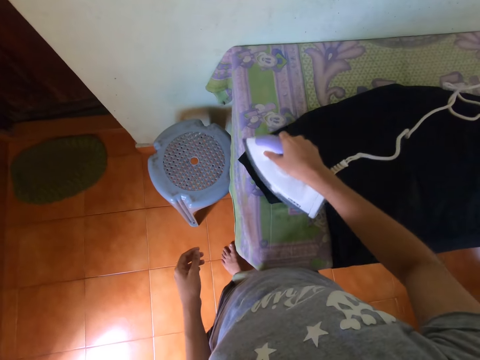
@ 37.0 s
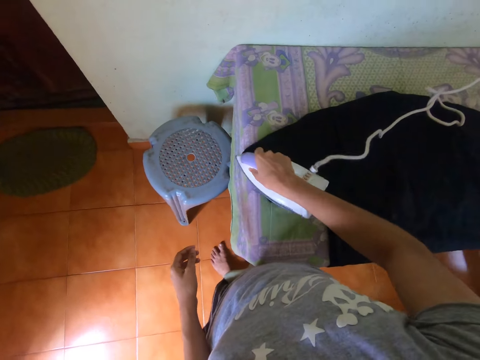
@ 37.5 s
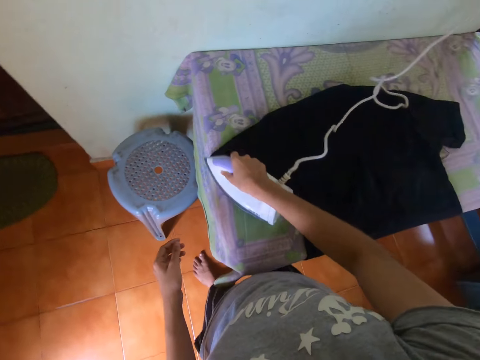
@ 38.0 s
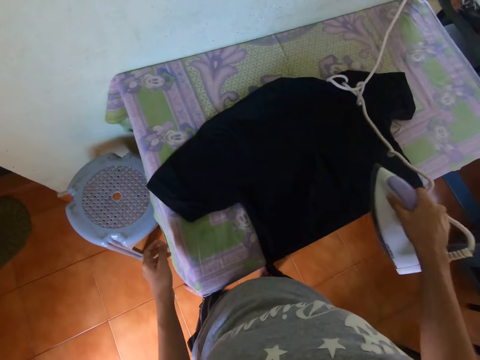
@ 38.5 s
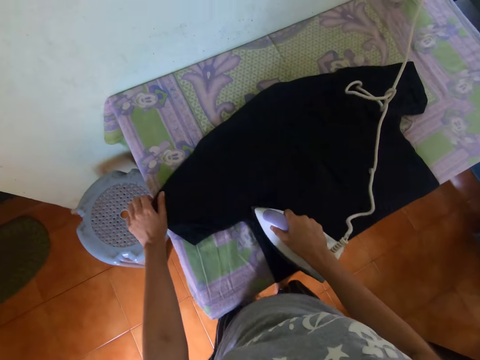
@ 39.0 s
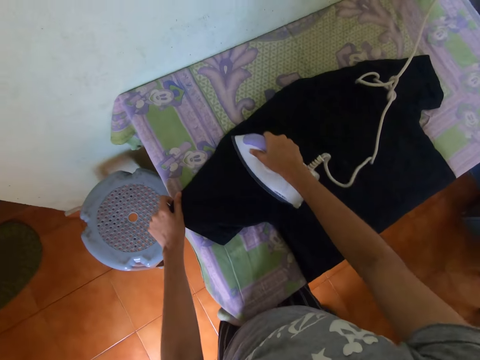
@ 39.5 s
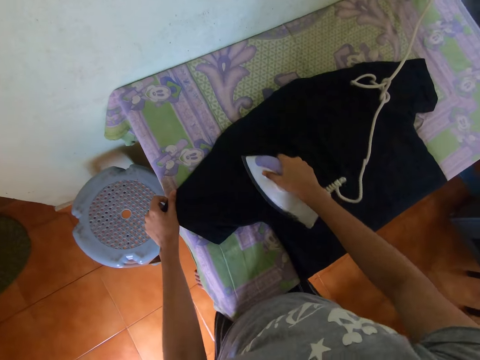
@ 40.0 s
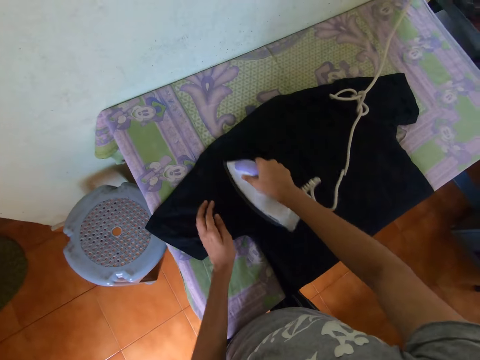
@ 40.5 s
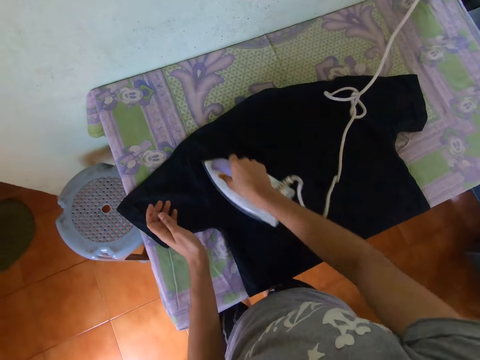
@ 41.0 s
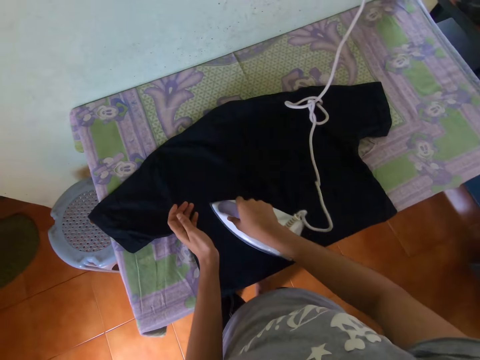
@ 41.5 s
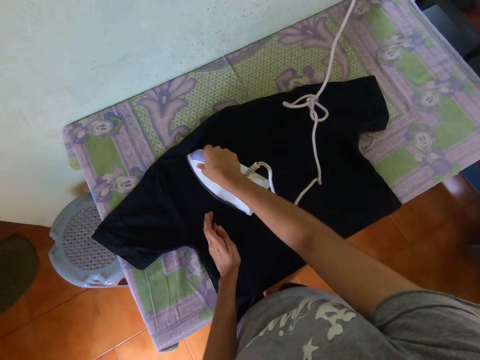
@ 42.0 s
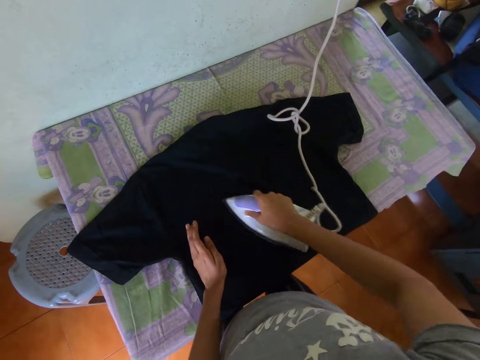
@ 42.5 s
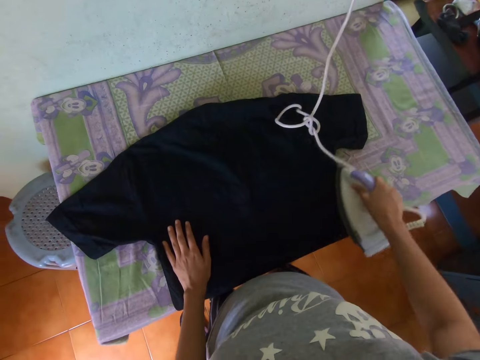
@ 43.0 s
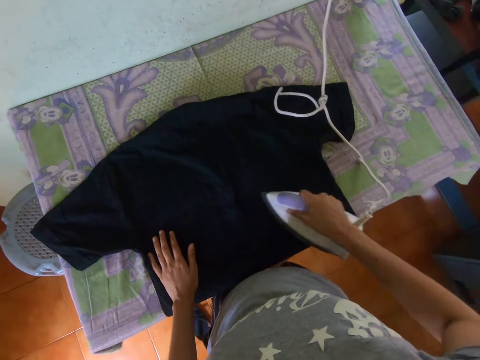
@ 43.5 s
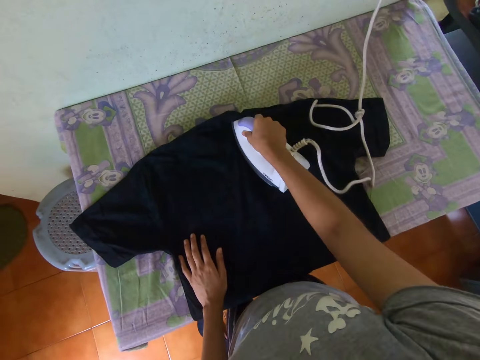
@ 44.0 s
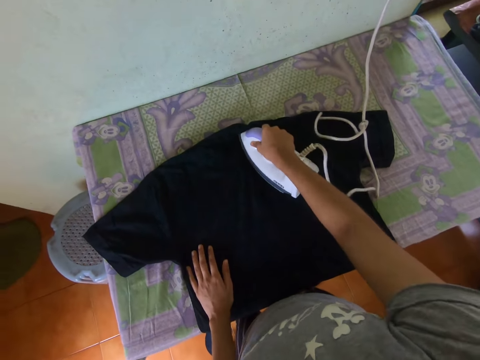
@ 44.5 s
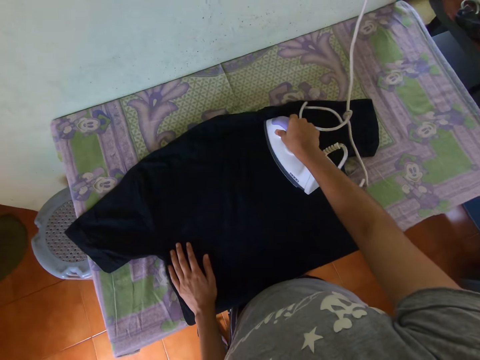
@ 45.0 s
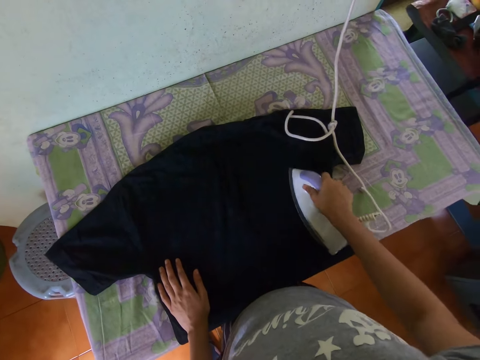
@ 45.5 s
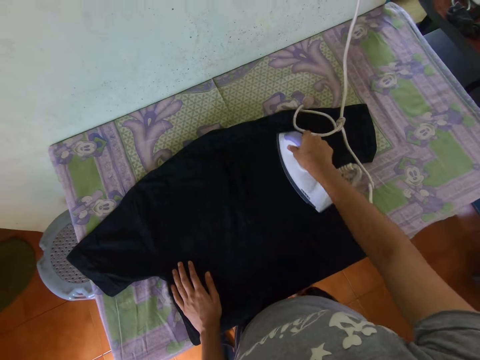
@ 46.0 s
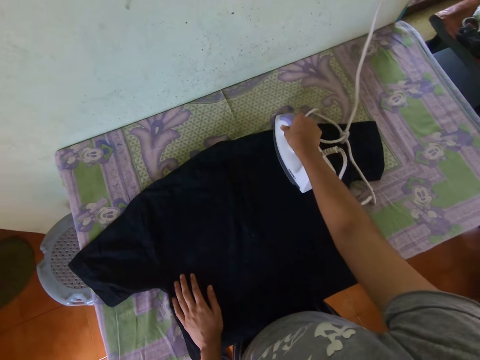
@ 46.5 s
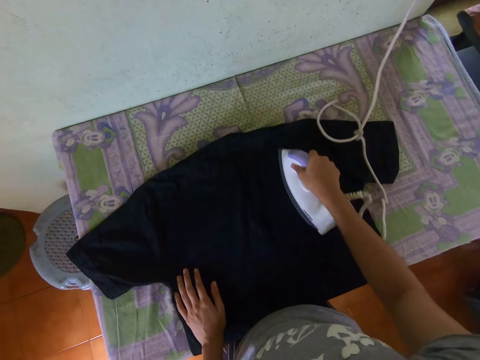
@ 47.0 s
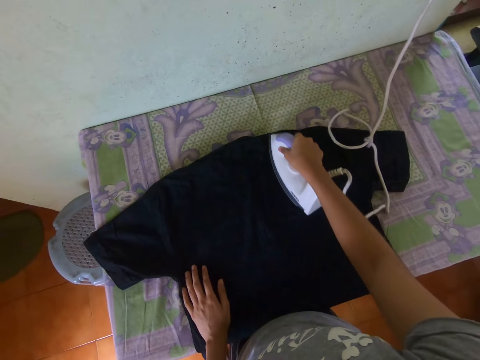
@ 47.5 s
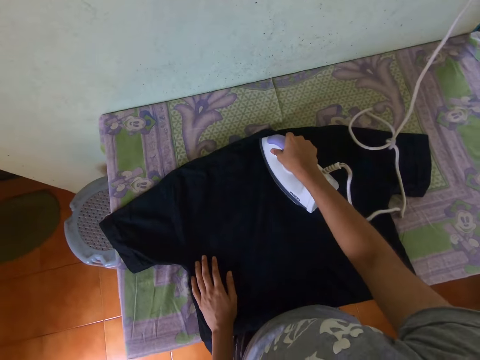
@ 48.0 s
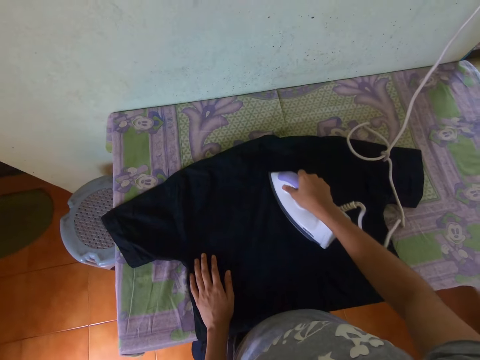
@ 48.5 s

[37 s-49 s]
The camera wearer holds the cloth with the left hand. They iron the cloth with an iron. They move the left hand. They iron the cloth with the iron.

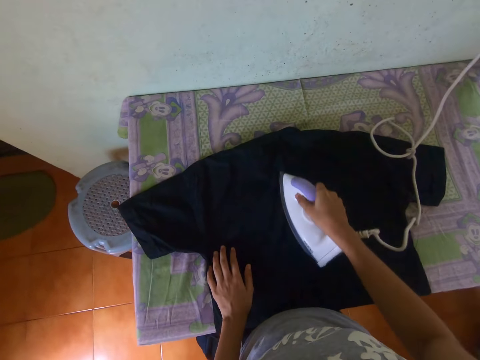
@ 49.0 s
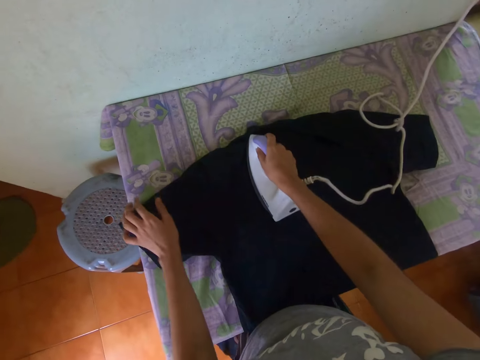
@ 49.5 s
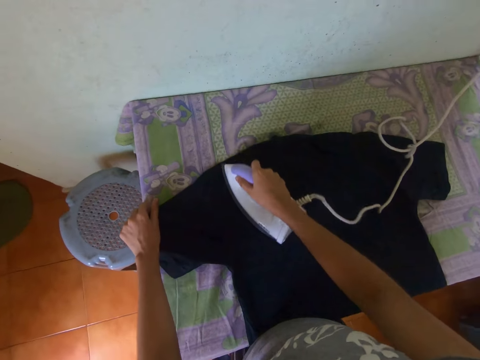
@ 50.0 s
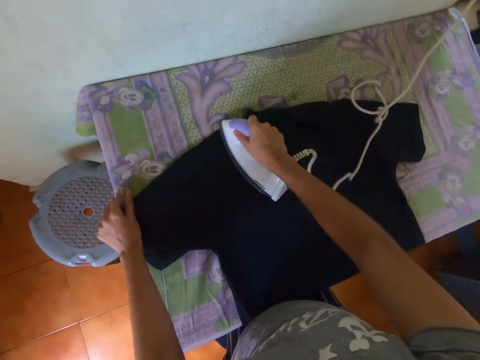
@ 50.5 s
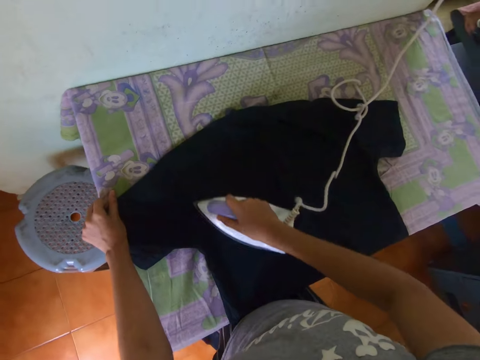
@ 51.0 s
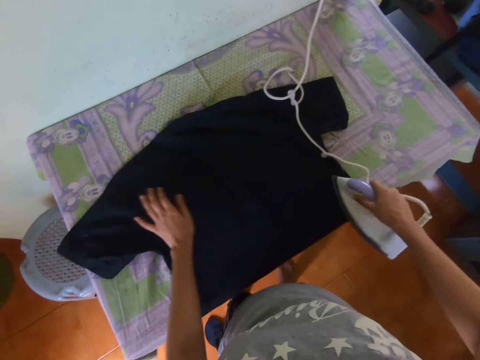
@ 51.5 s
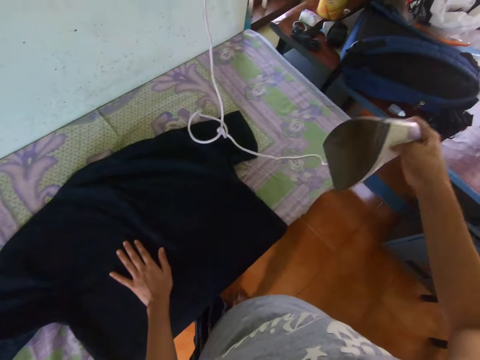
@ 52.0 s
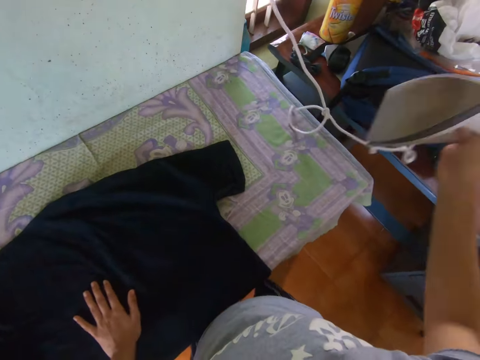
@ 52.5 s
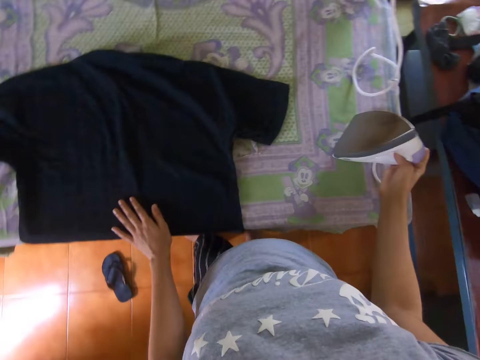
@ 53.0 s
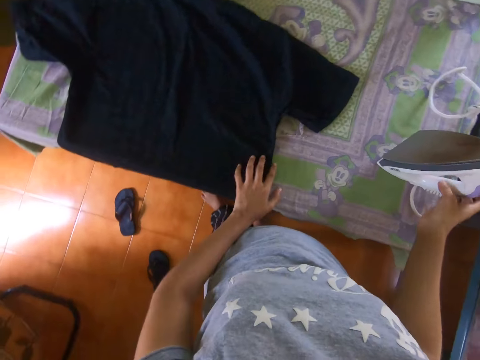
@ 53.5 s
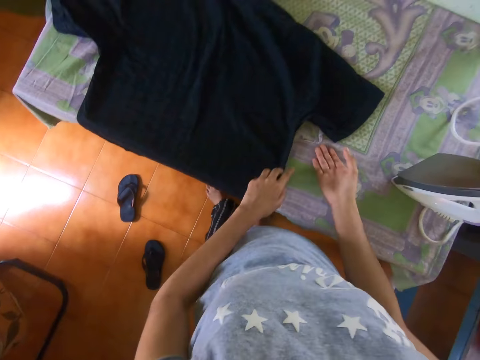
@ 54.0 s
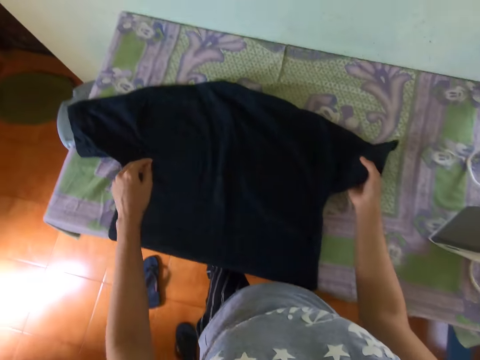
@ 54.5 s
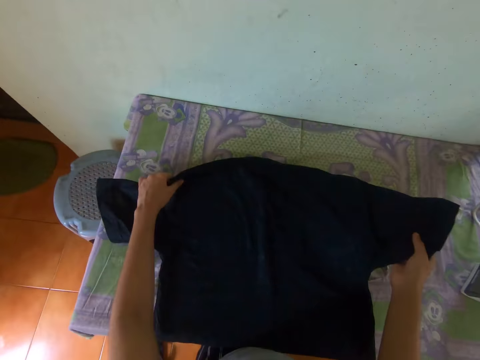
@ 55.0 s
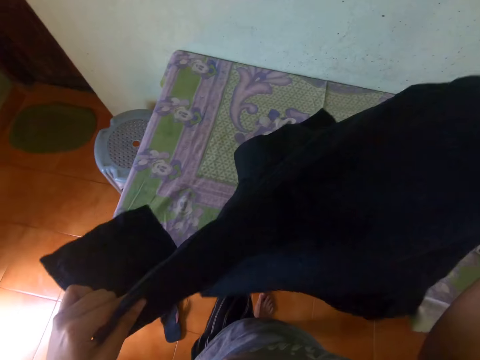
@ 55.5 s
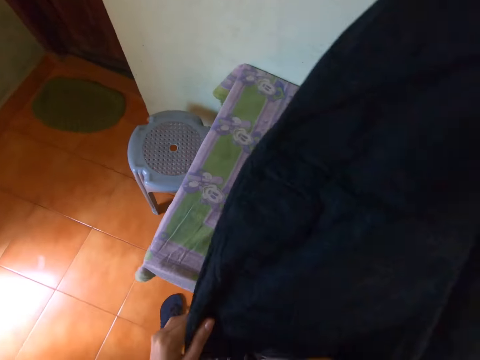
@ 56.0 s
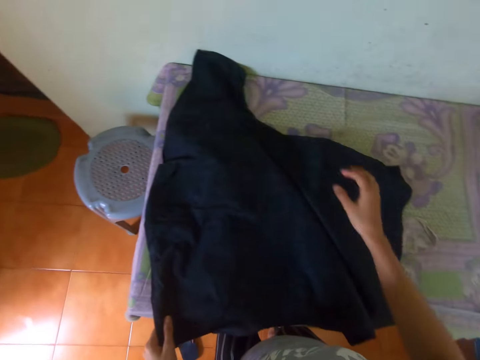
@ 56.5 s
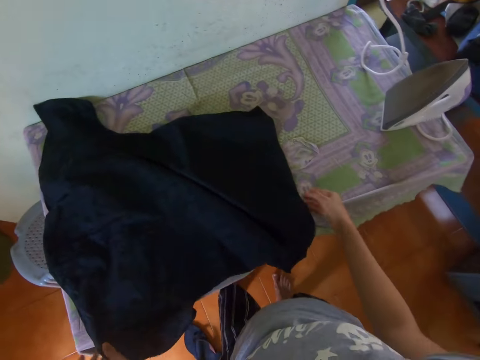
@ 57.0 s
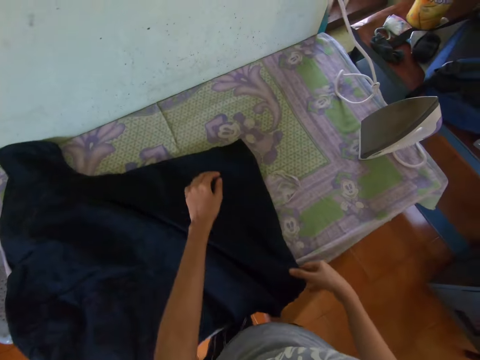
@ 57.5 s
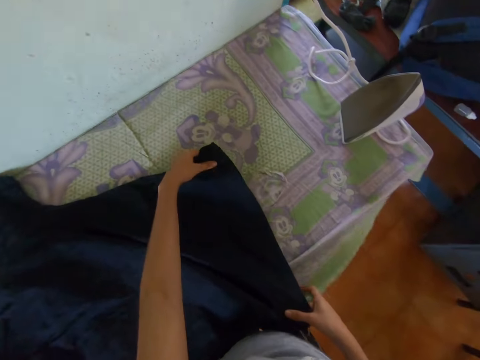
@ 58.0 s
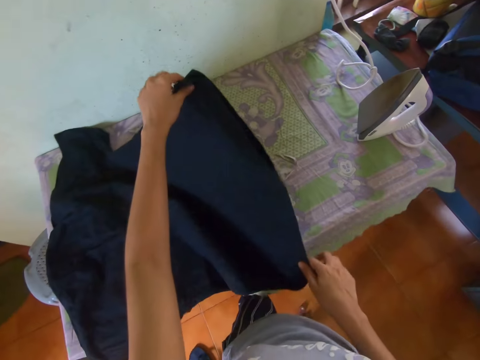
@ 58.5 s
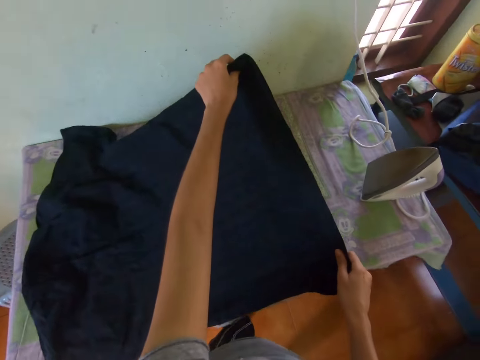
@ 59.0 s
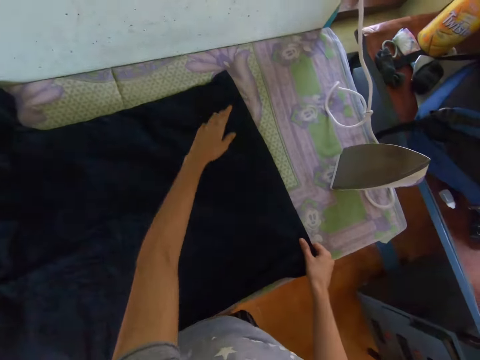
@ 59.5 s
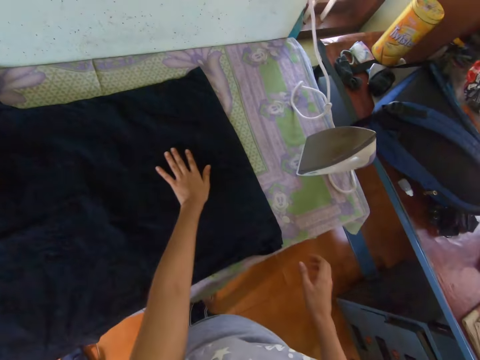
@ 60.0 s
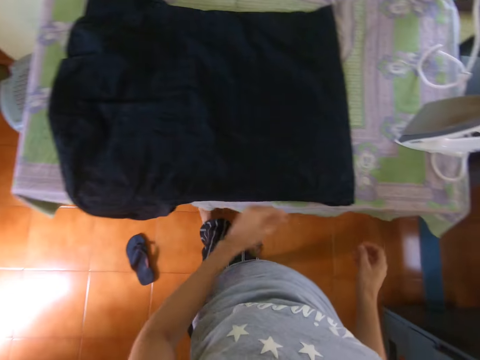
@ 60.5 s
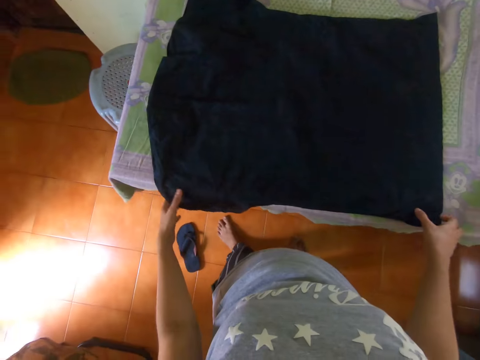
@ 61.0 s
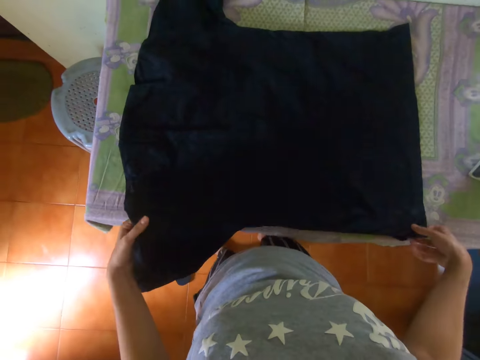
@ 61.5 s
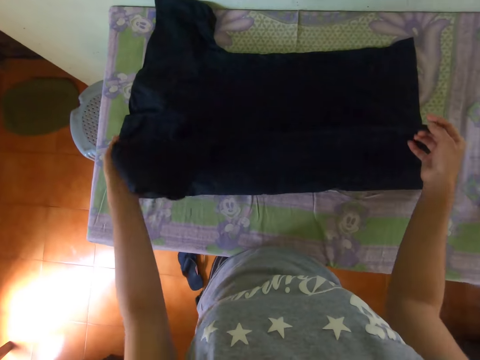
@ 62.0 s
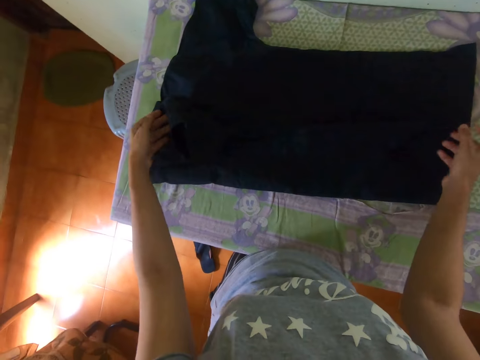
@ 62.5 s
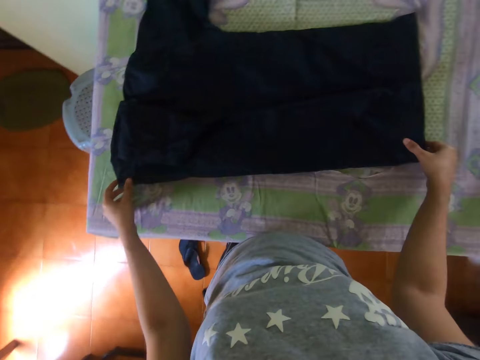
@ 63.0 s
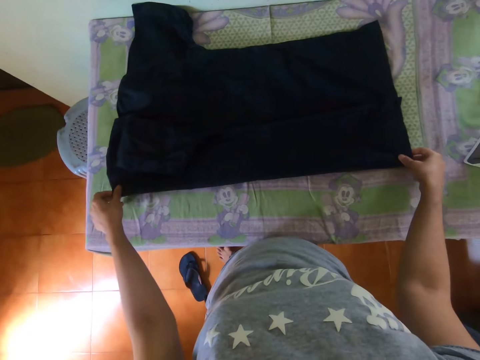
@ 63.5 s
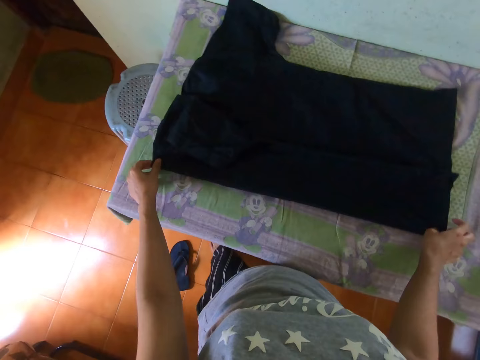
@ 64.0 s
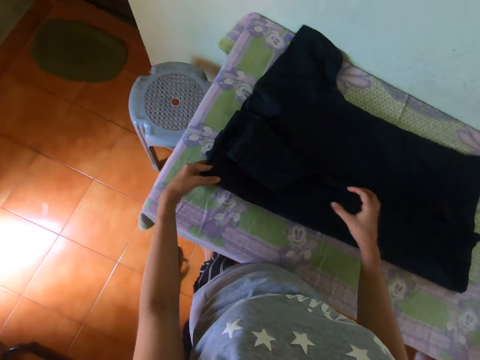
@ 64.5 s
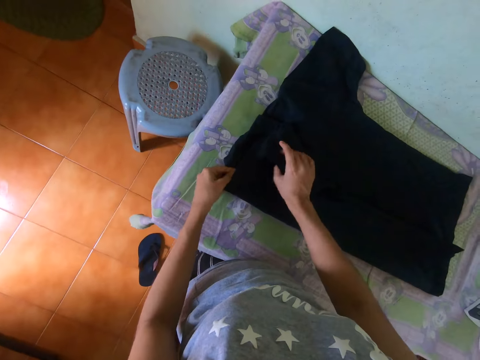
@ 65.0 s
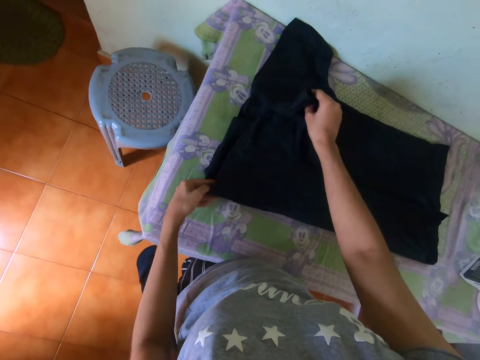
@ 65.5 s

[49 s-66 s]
The camera wearer holds the cloth with the left hand. They iron the cloth with an iron. They raise the iron. They put the iron on the table. They hold the cloth with the left hand. They pick up the cloth from the table. They put the cloth on the table. They straighten the cloth on the table. They move the left hand on the cloth. They fold the cloth. They align the cloth.
